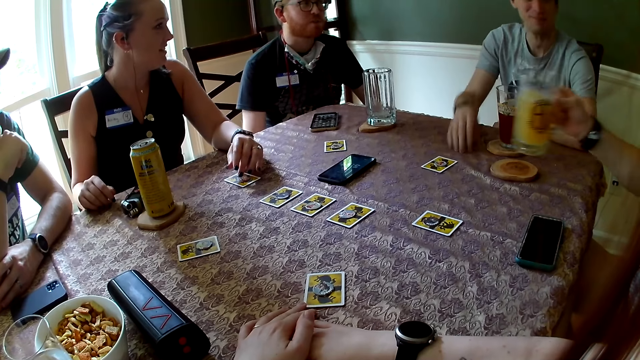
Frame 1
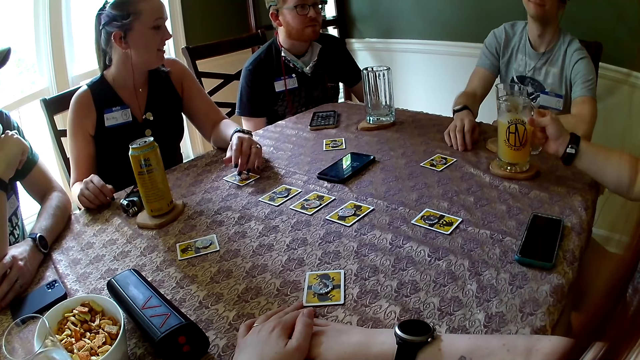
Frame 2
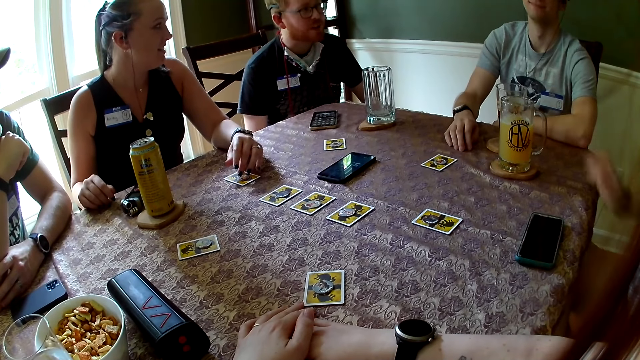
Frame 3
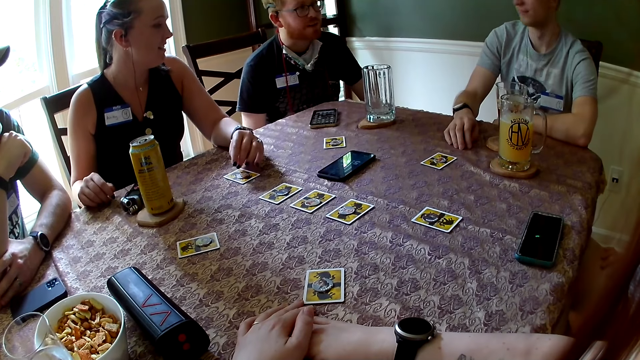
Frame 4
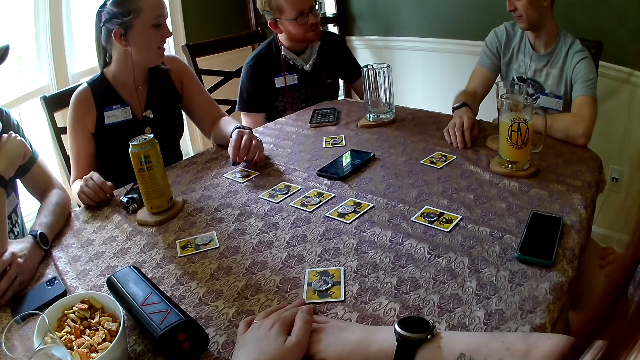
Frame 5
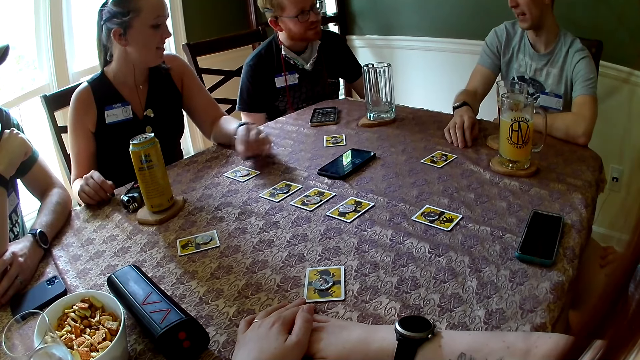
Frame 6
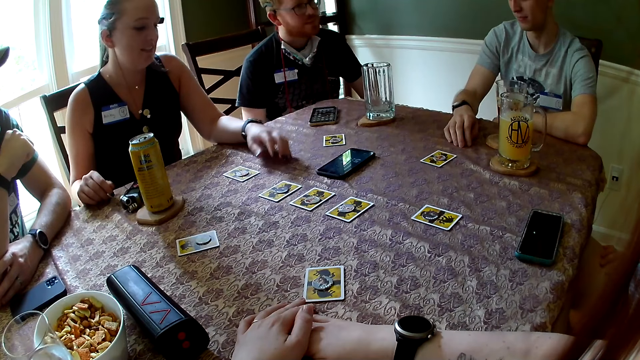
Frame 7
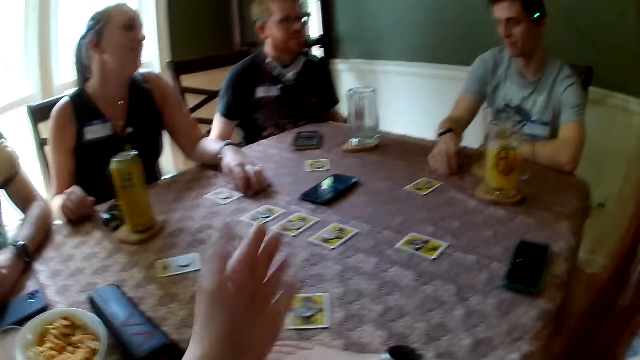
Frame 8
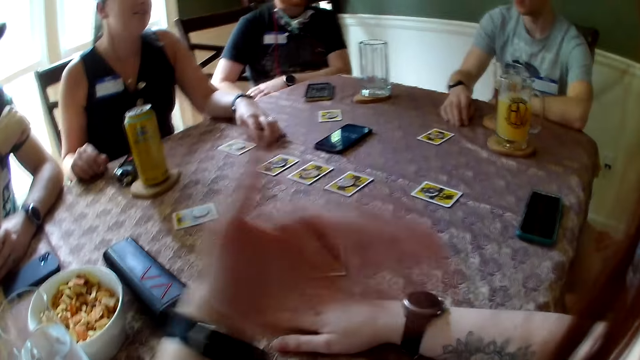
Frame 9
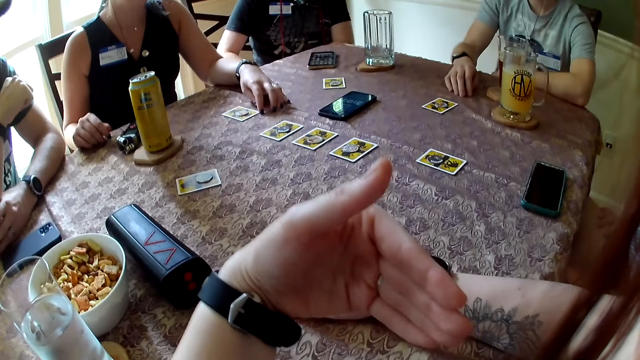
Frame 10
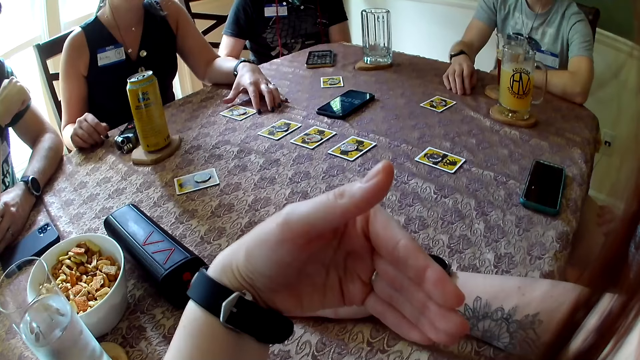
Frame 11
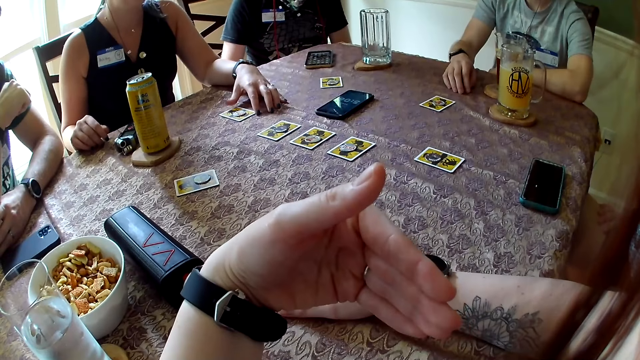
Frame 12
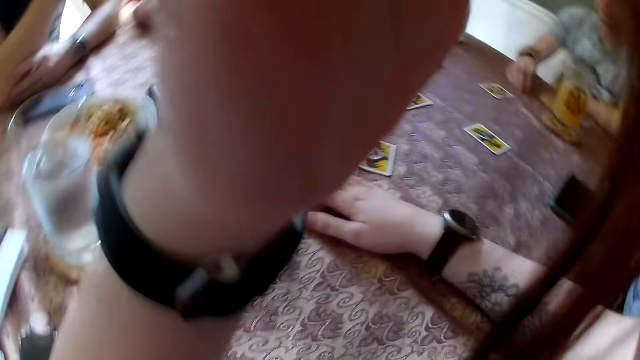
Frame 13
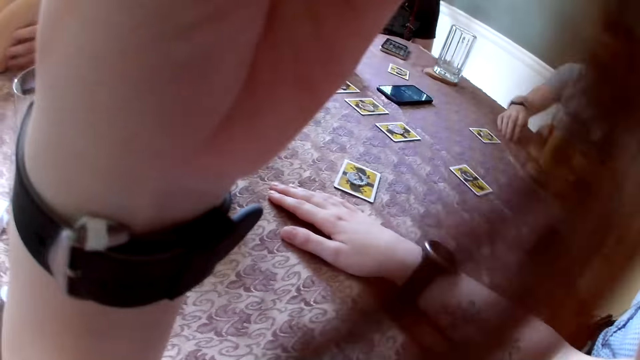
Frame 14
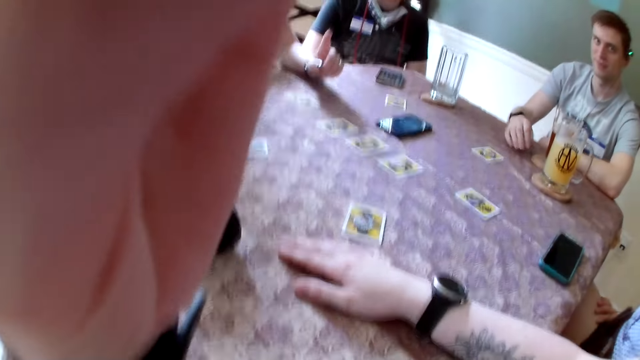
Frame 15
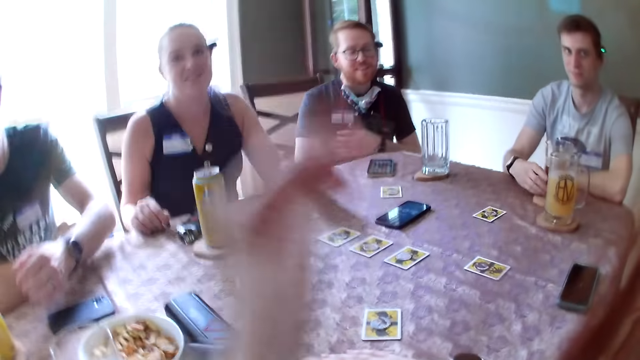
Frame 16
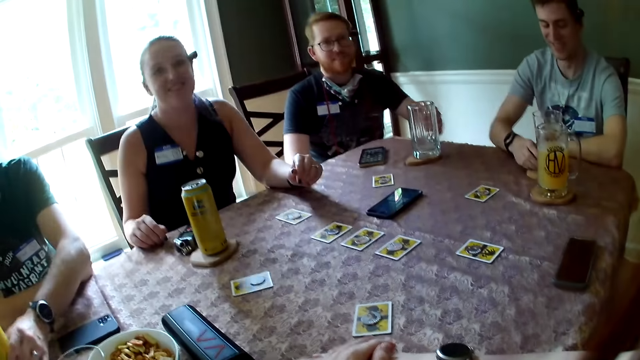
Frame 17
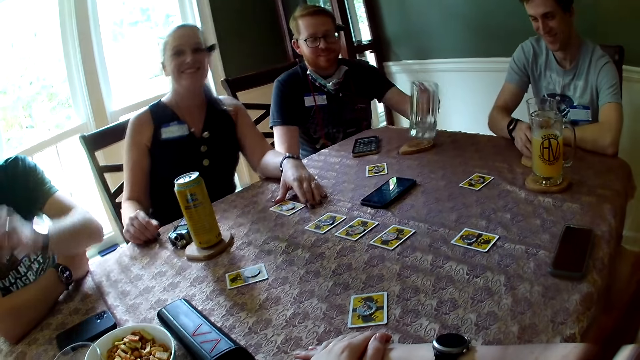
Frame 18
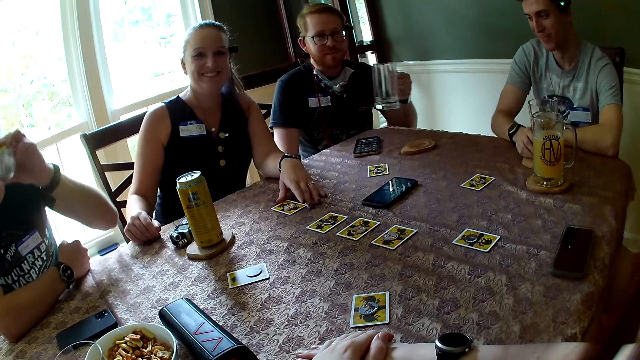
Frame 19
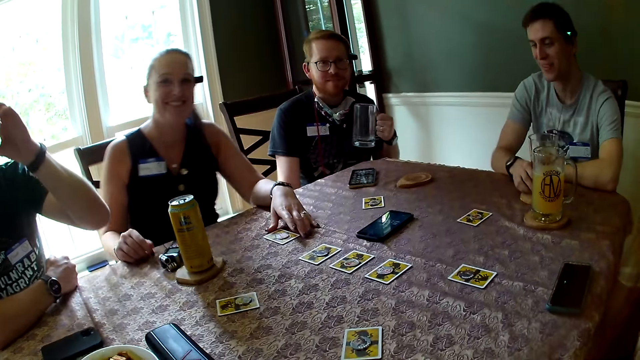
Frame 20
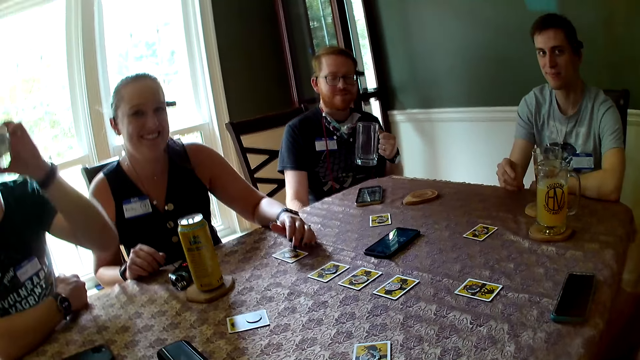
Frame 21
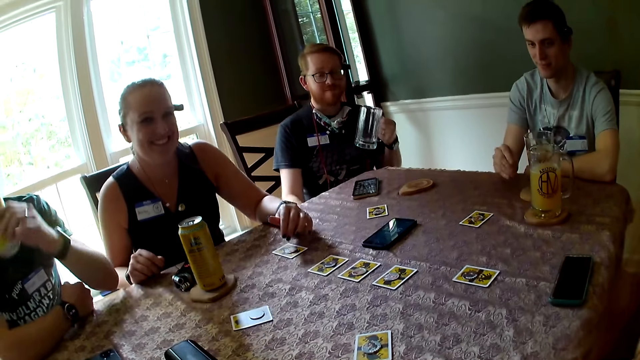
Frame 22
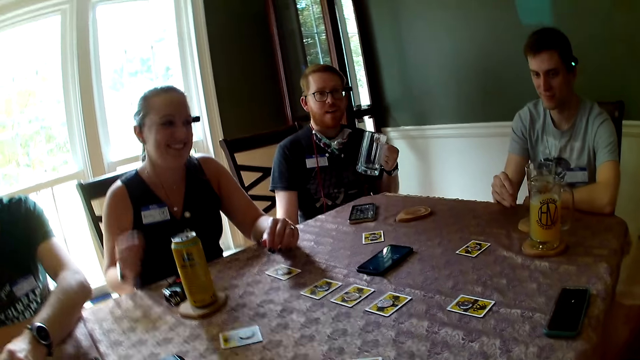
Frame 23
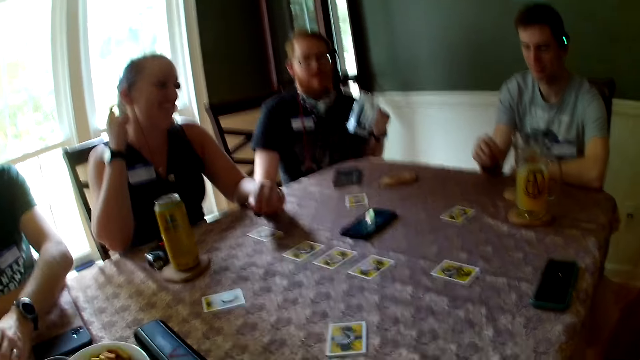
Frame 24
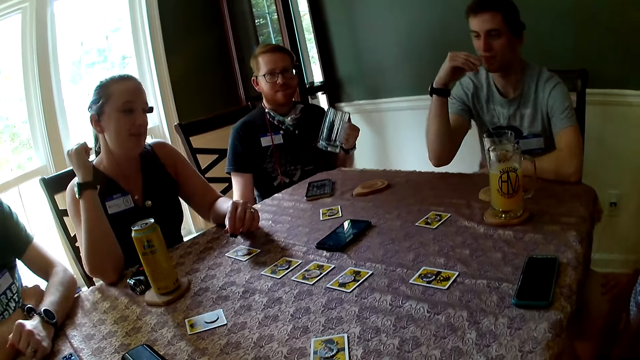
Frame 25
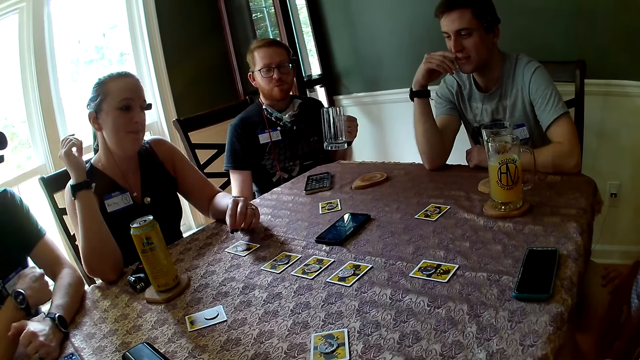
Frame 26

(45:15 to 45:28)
A woman drops the glass cup of juice in her right hand on the table. The camera wearer touches the camera on the head. A man picks a canned juice from the table with his left hand. Another man picks a glass cup from the table with his left hand. The first man drinks from the canned juice in his left hand and drops the canned juice in his left hand on the table.

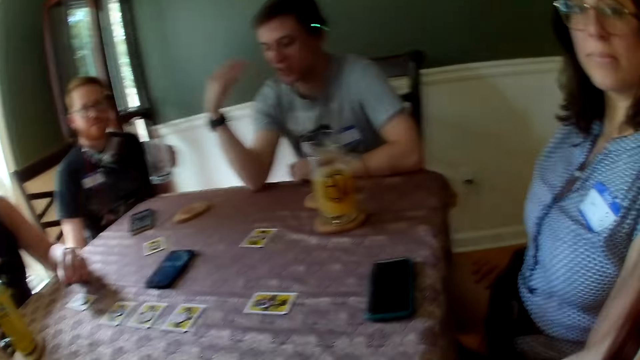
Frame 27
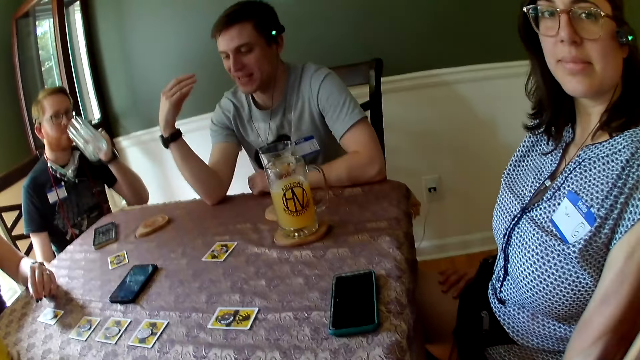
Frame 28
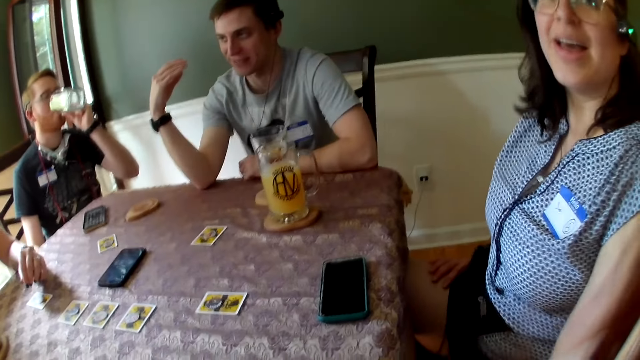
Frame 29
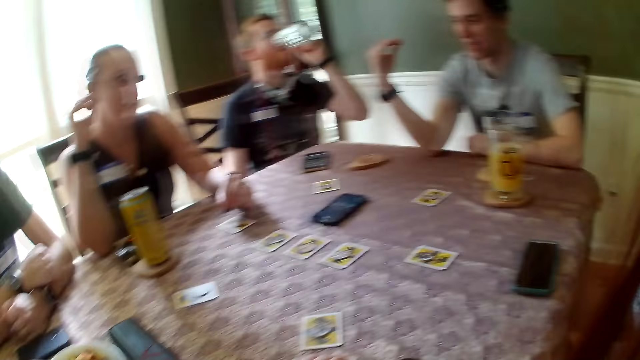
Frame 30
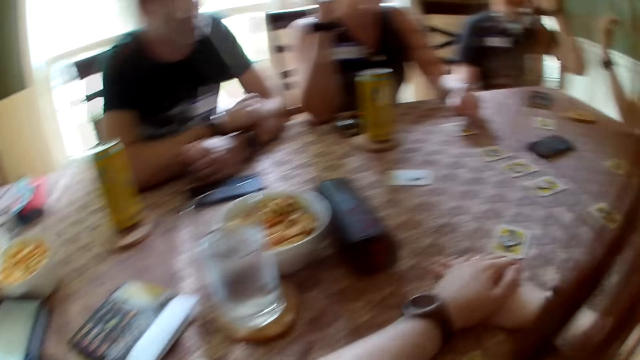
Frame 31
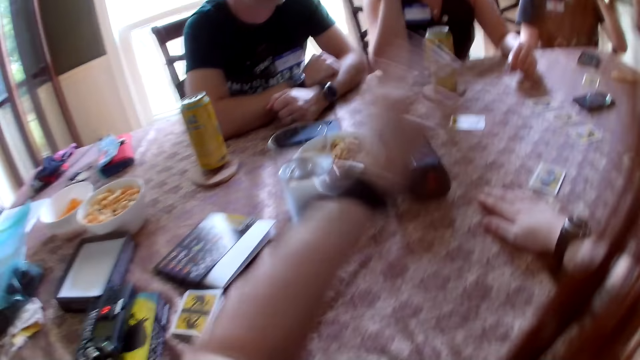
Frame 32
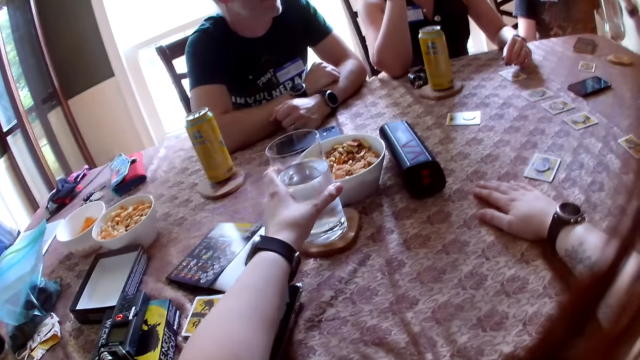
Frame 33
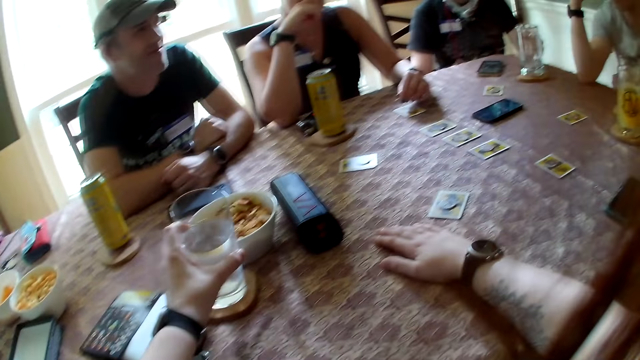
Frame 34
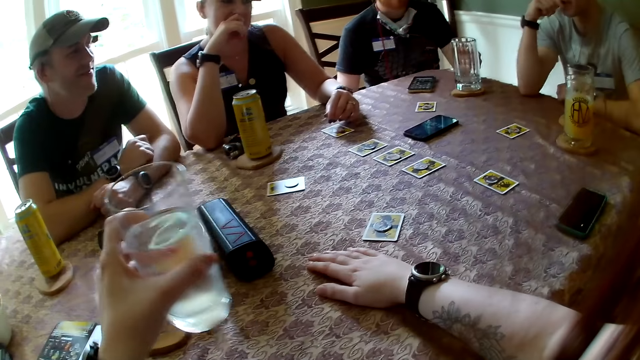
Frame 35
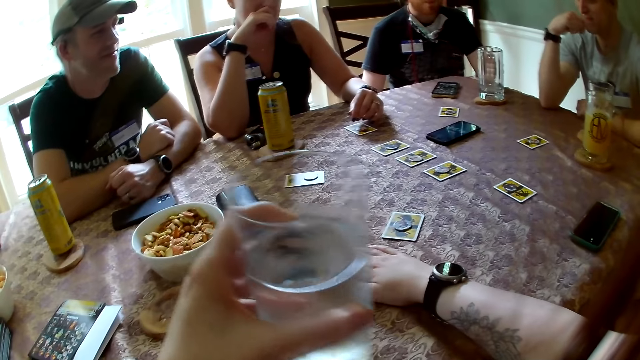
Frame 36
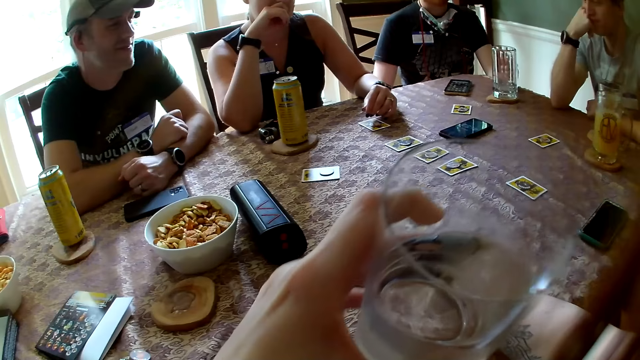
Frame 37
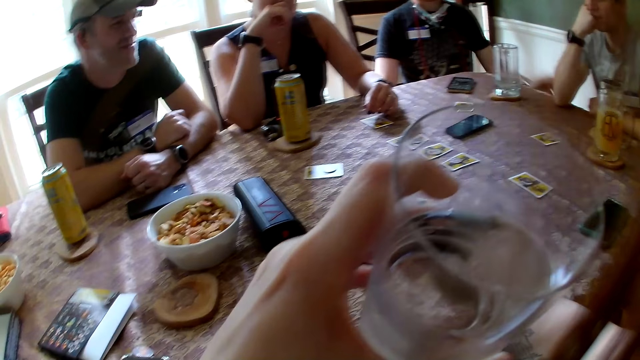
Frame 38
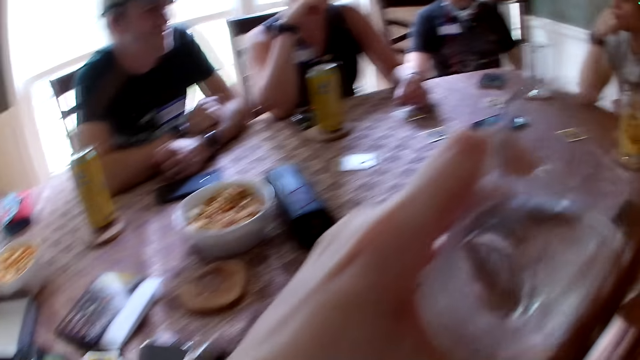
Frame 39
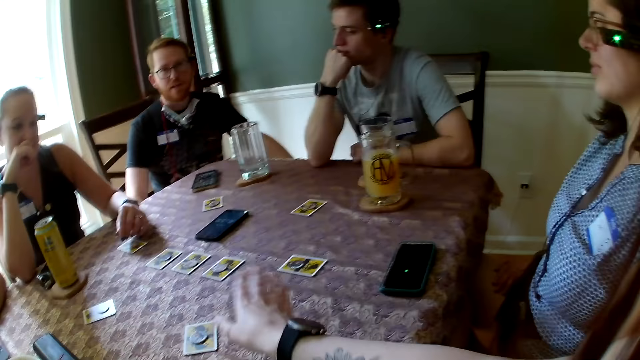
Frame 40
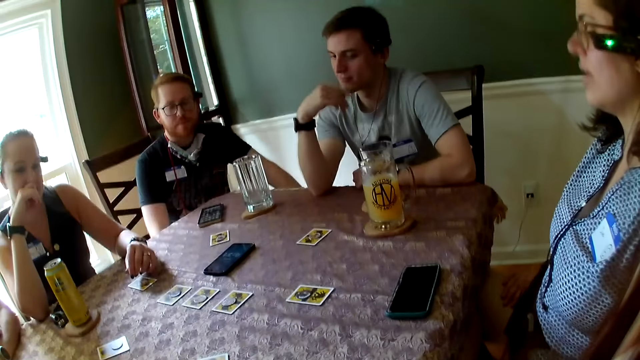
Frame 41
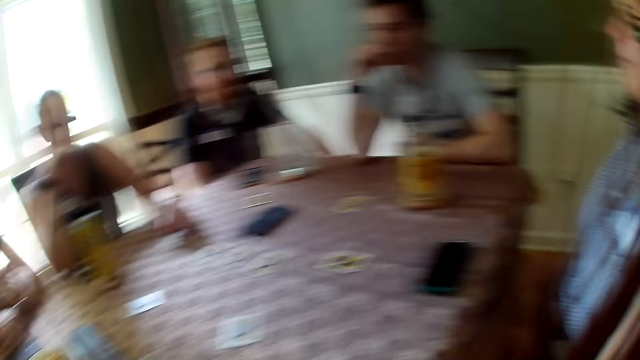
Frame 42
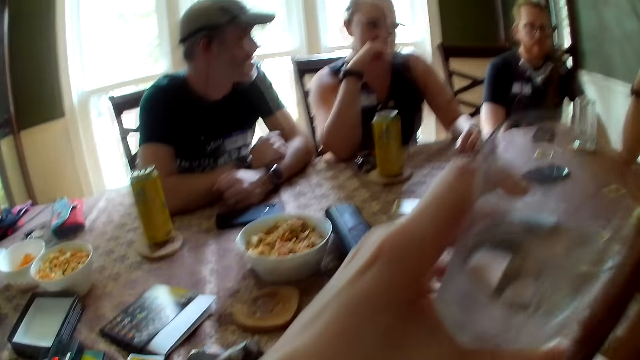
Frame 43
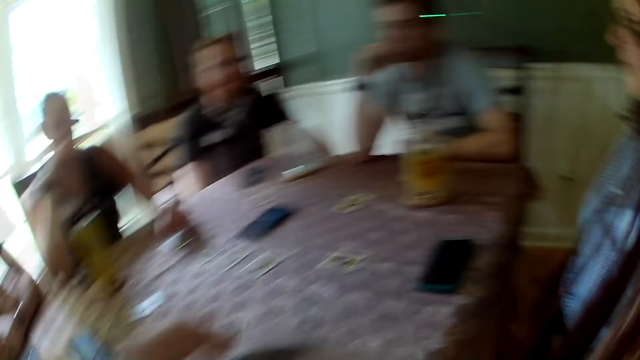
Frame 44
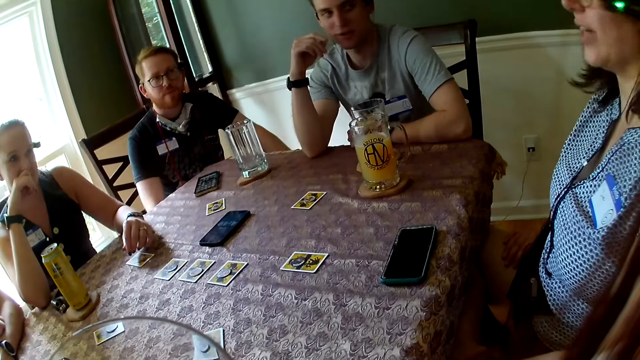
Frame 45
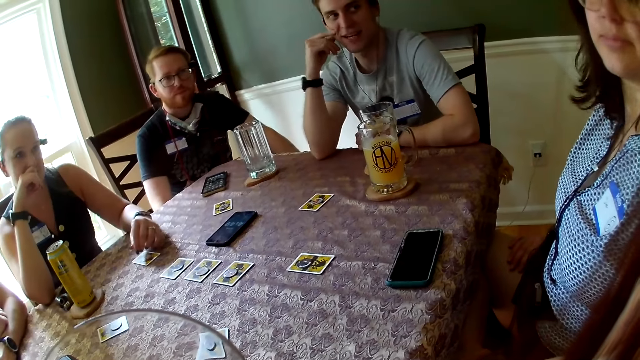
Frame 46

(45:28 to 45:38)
A man drinks from the glass cup in his left hand. The camera wearer picks a glass cup of water from the table with his left hand.
